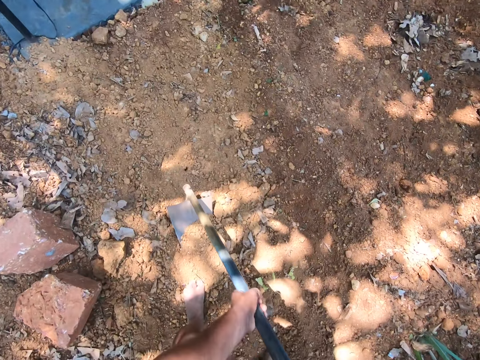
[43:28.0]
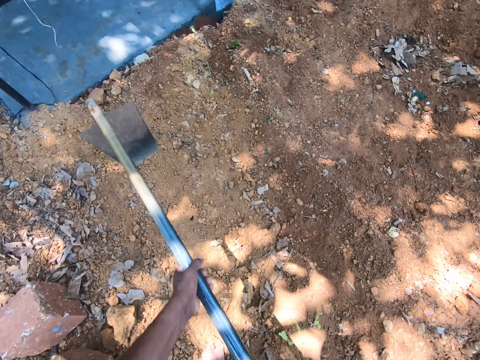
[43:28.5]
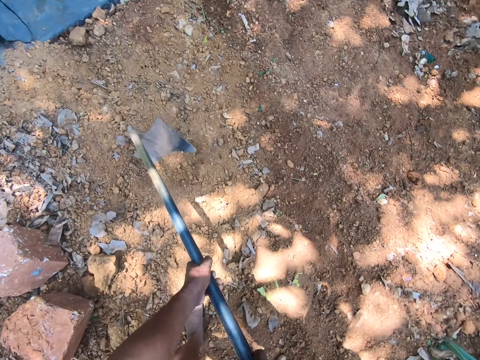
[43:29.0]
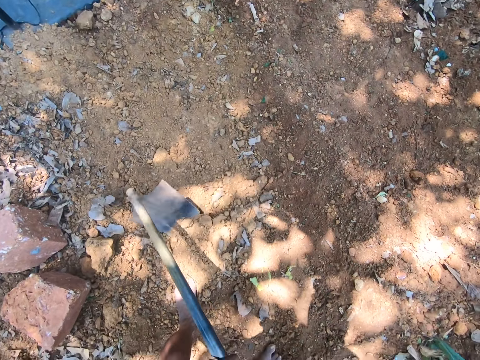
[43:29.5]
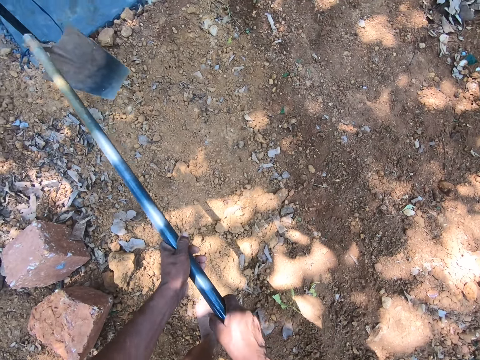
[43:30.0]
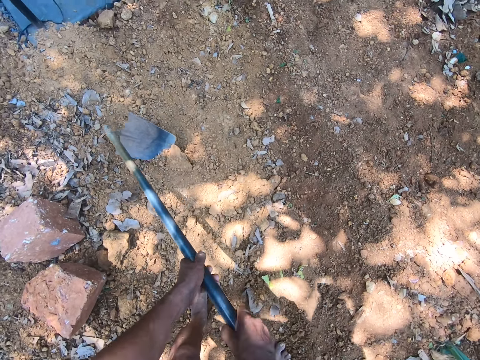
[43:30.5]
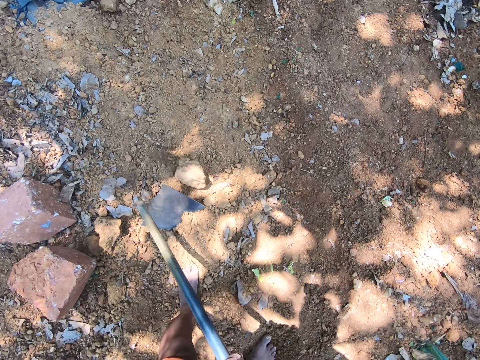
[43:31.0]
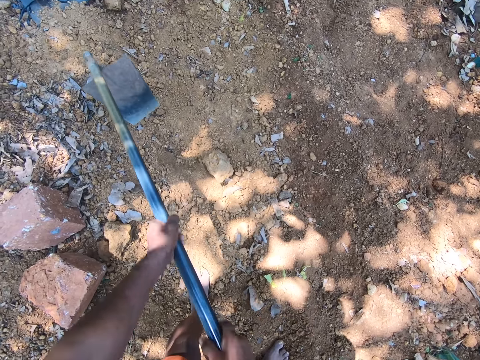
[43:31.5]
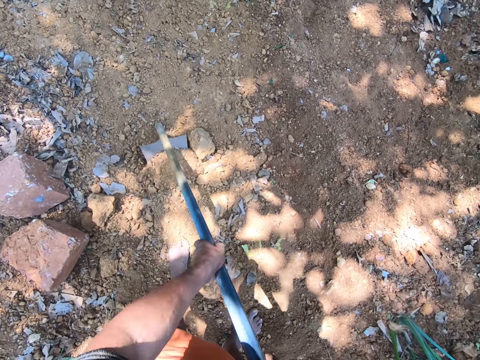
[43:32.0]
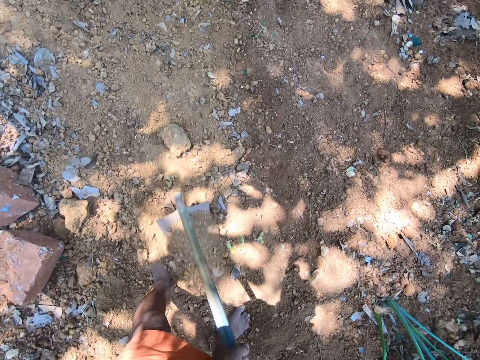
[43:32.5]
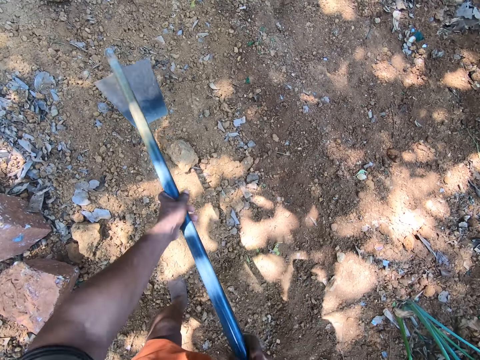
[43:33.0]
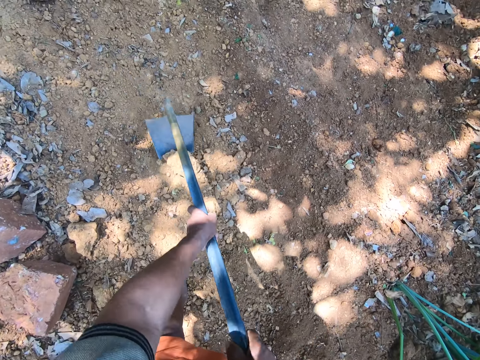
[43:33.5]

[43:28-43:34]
The camera wearer places his right hand on the grip of the hoe in his left hand. He digs the ground. He gathers soil with the hoe in his hands.

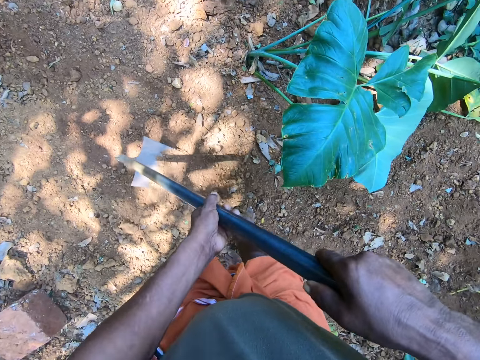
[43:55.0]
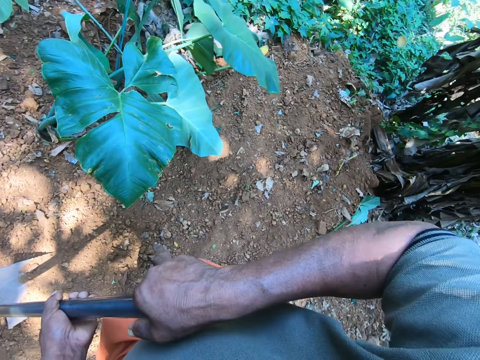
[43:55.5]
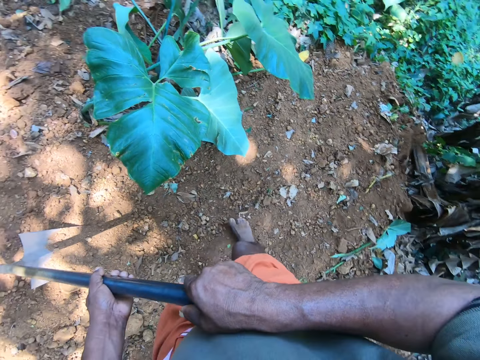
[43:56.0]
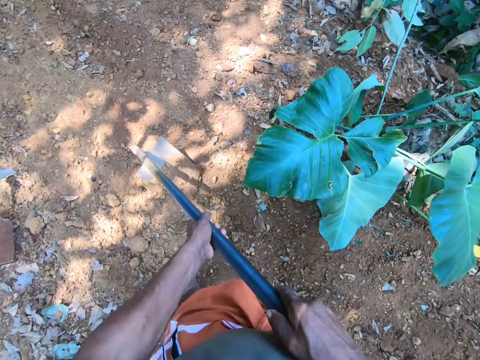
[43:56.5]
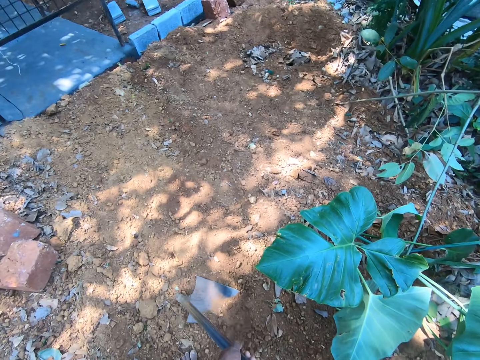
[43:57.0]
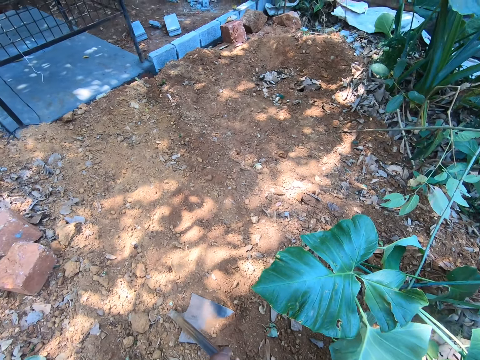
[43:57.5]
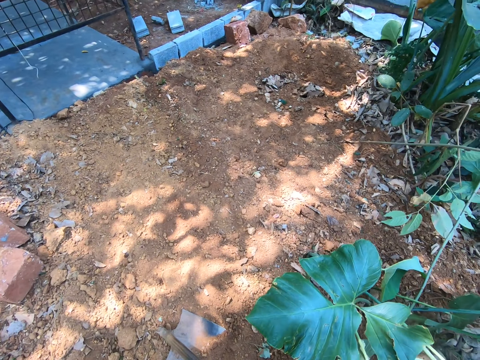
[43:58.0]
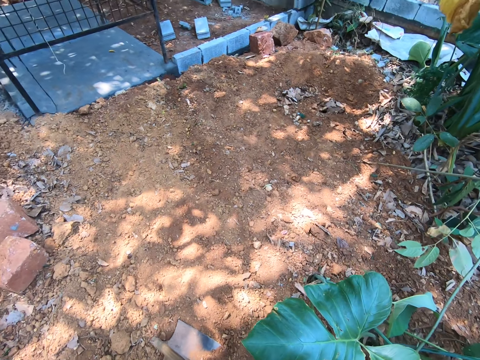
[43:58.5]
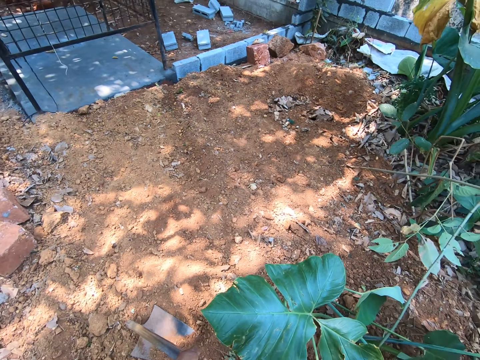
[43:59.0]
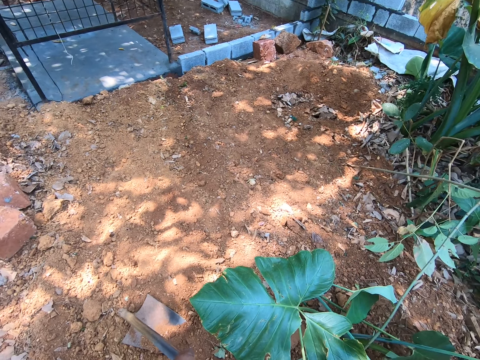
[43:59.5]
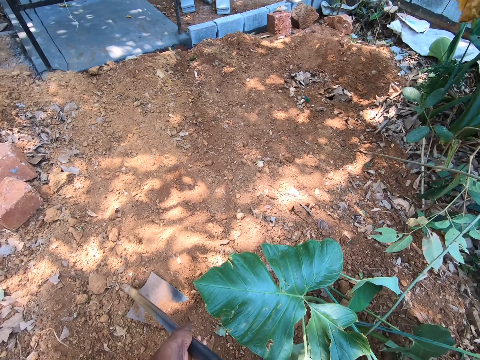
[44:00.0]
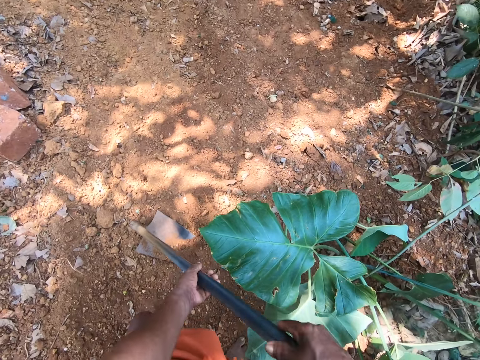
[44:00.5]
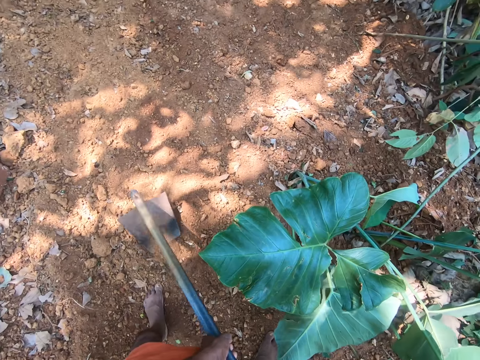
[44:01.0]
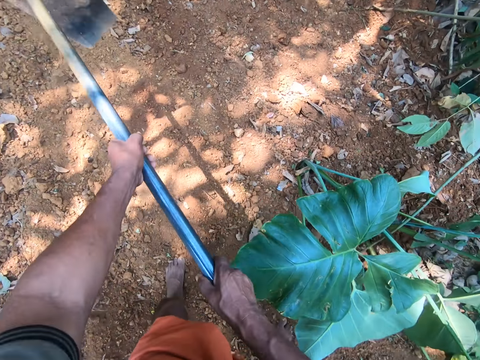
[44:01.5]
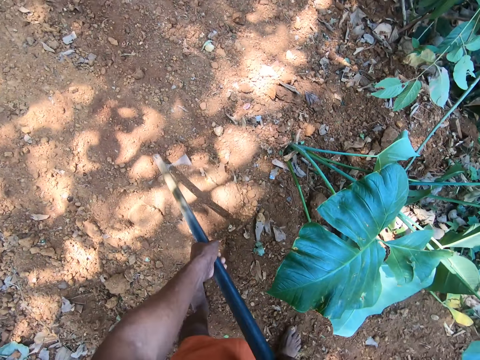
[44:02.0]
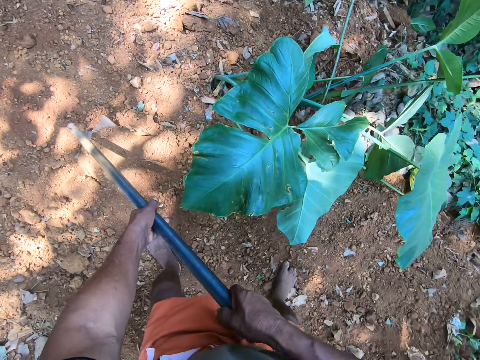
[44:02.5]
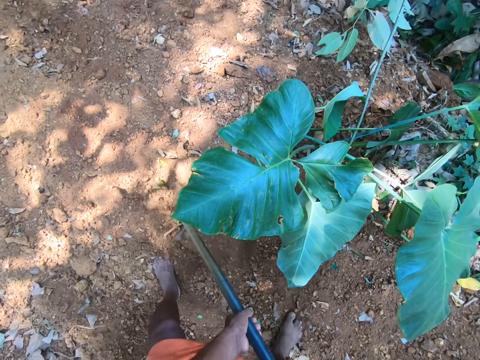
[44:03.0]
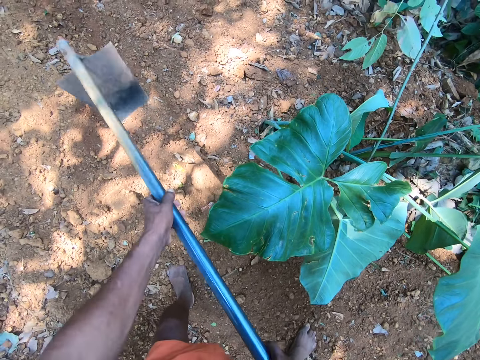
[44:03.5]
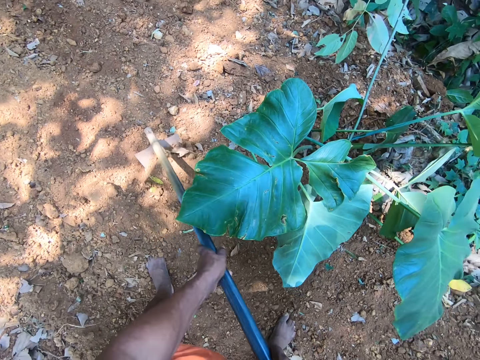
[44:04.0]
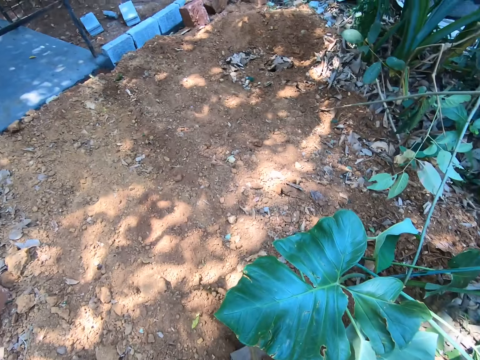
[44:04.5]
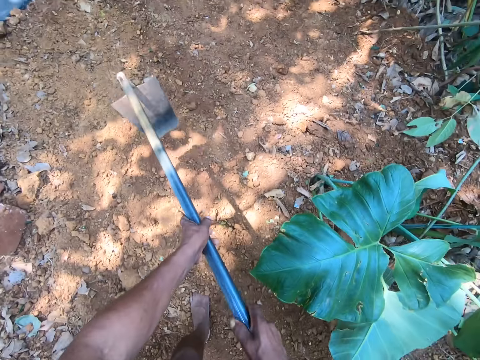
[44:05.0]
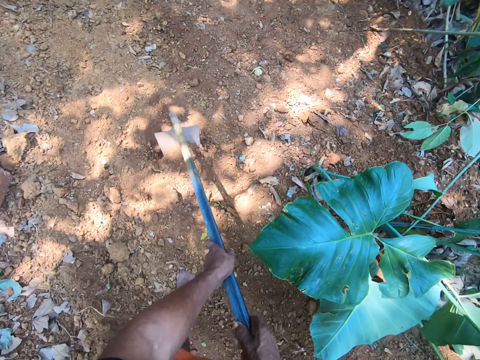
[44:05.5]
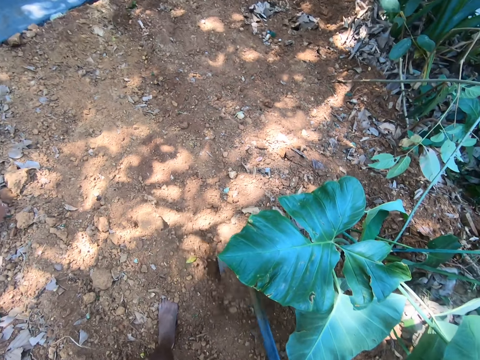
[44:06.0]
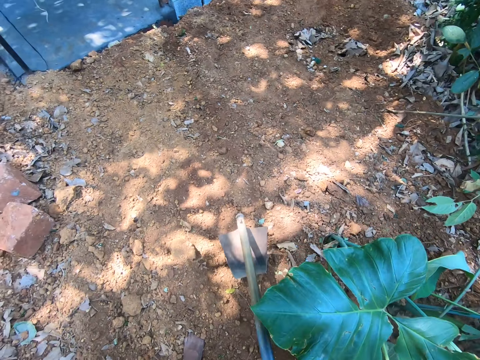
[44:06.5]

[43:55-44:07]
The camera wearer looks around. They dig the ground.

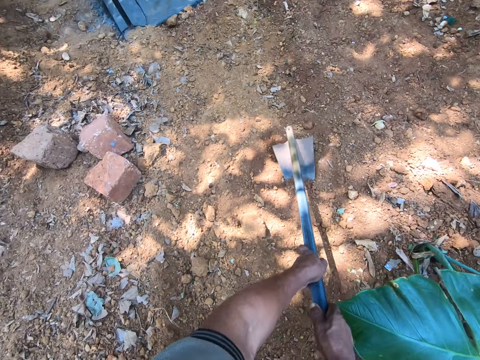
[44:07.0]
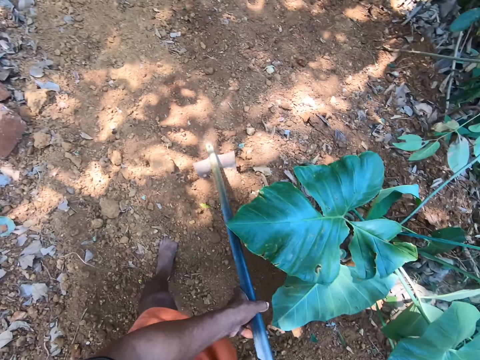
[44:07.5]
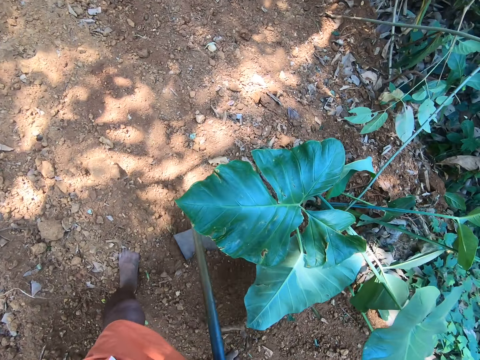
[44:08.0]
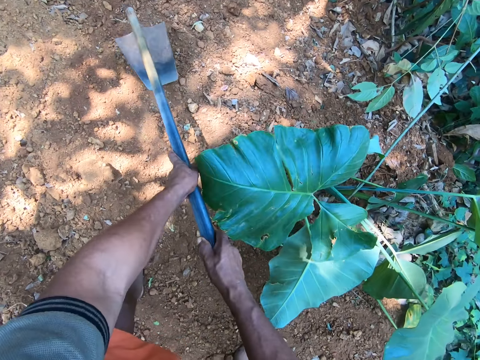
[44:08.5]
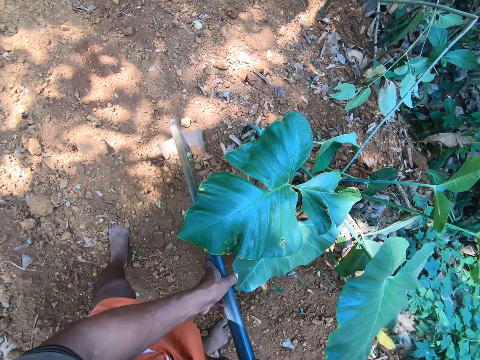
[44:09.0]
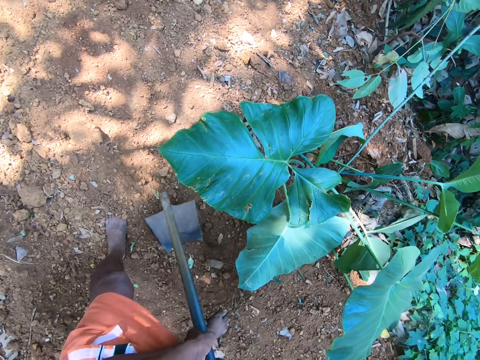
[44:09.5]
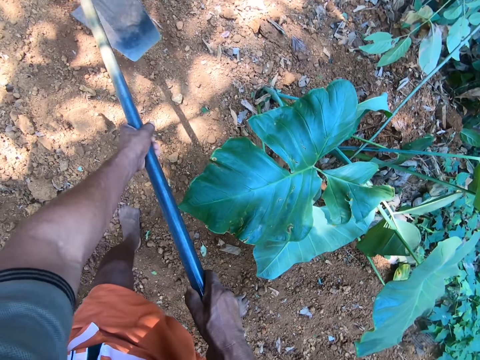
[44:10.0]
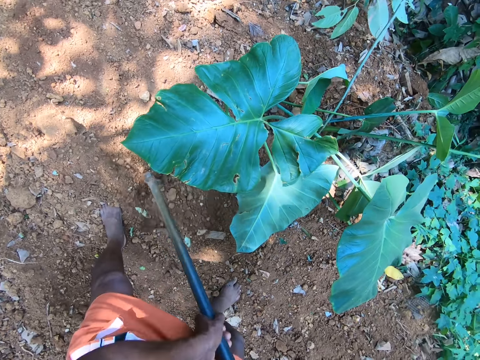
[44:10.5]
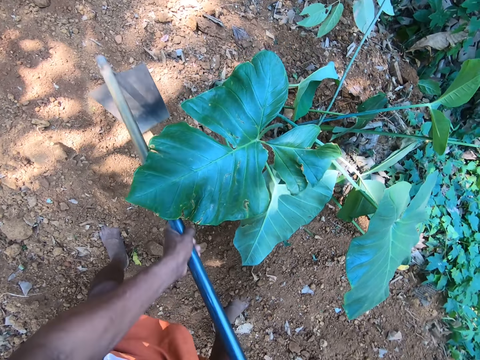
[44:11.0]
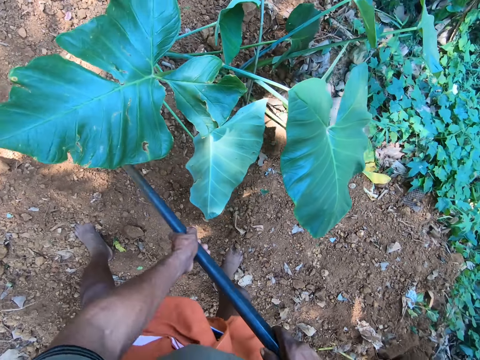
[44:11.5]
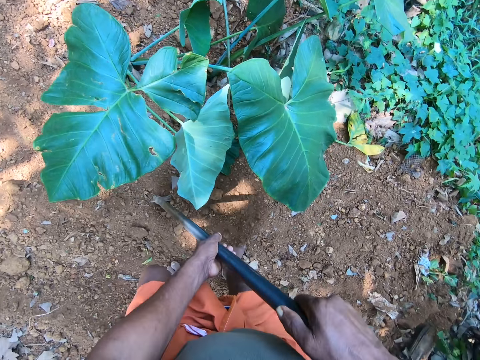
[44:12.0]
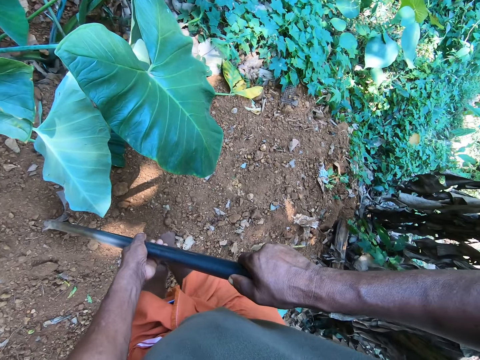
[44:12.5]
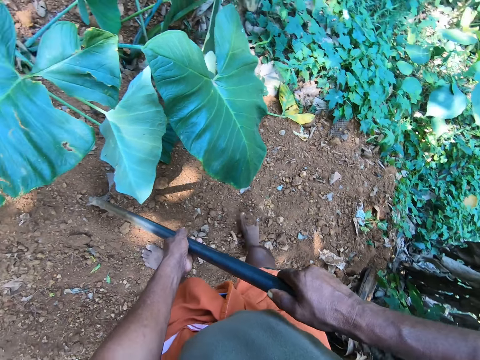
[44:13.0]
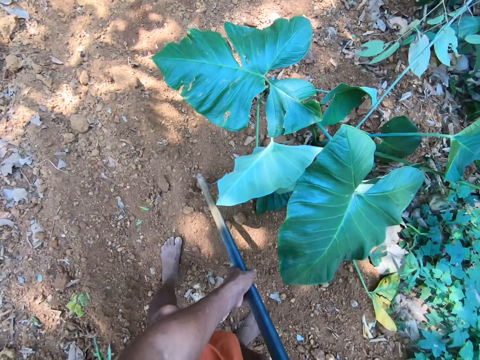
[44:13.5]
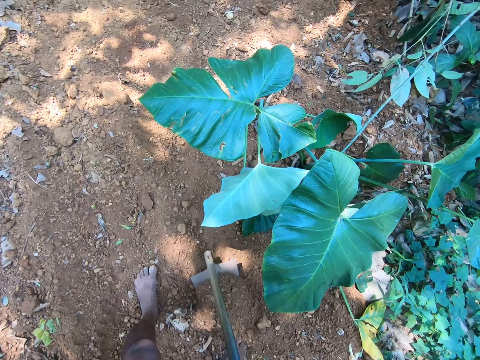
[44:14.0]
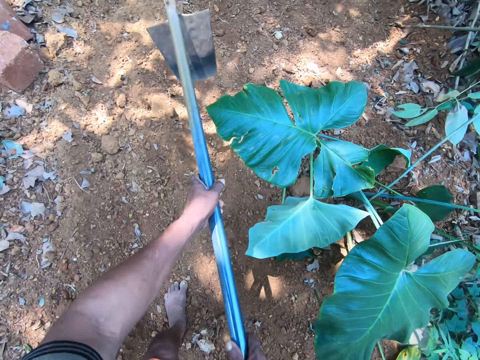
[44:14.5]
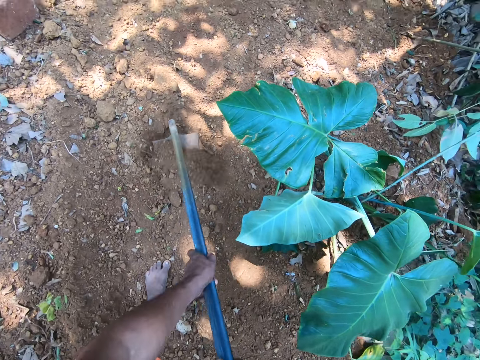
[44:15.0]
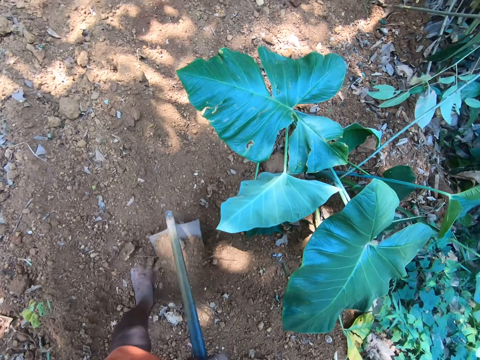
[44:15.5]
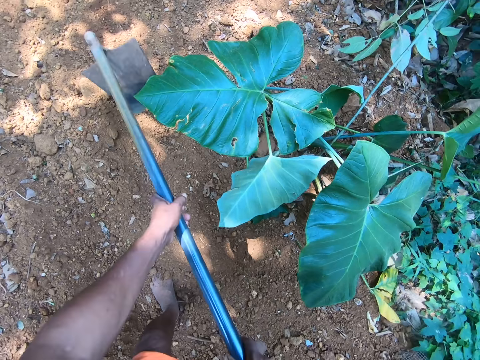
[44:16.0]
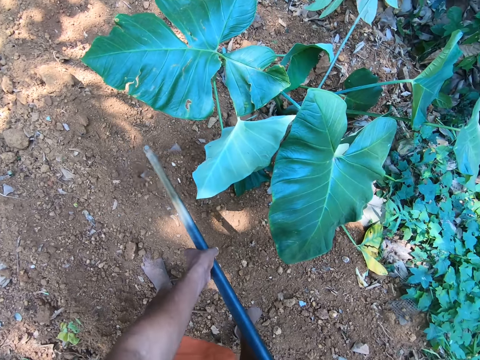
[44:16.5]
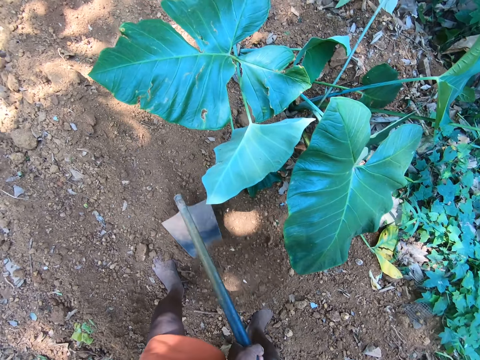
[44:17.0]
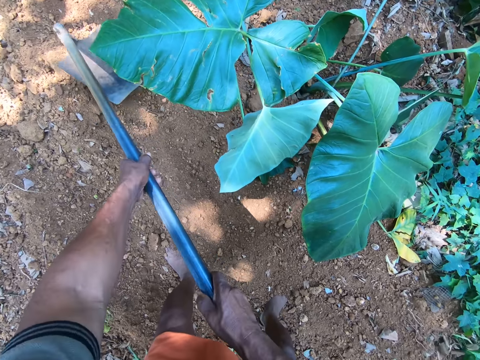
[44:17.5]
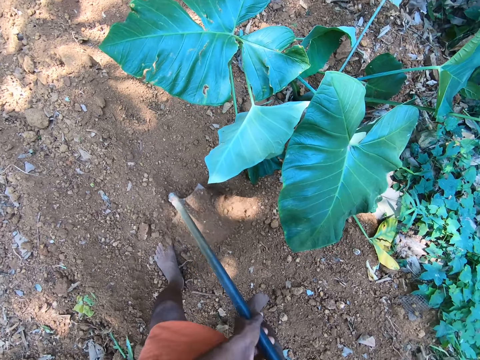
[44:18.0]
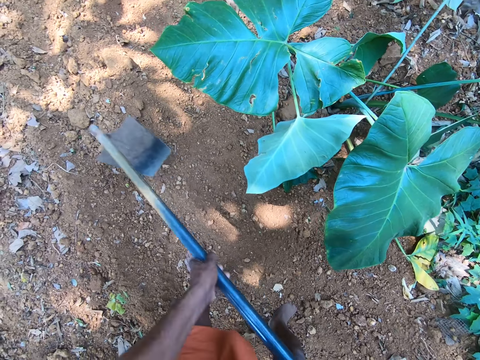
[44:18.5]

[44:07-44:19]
The camera wearer looks around. They dig the ground.
